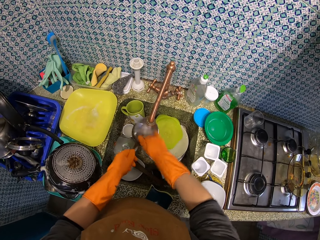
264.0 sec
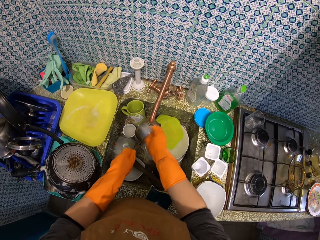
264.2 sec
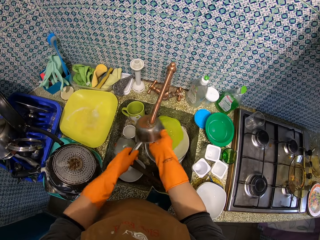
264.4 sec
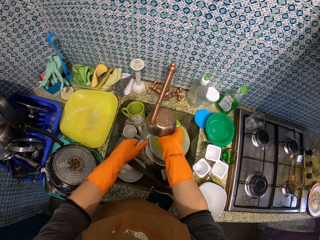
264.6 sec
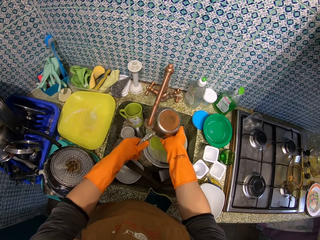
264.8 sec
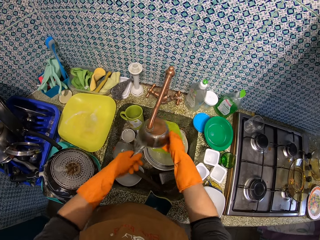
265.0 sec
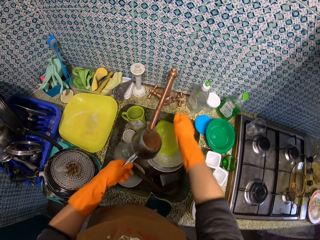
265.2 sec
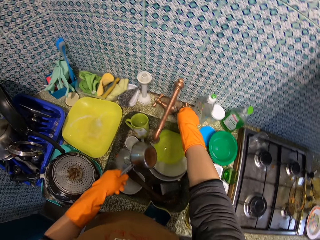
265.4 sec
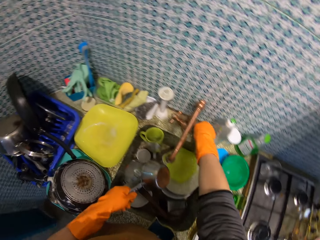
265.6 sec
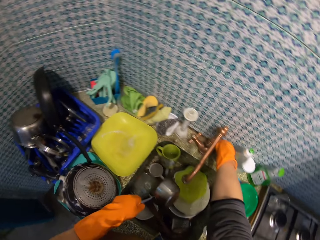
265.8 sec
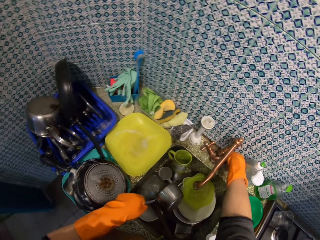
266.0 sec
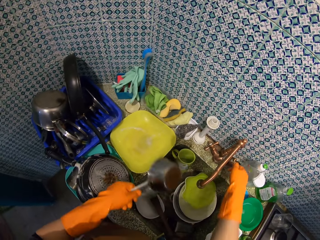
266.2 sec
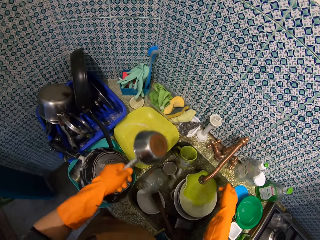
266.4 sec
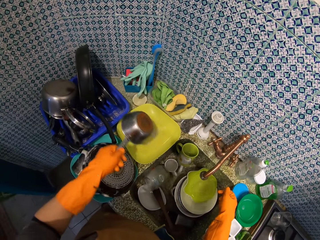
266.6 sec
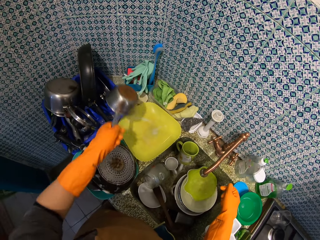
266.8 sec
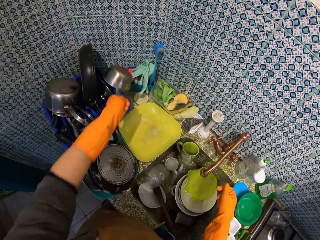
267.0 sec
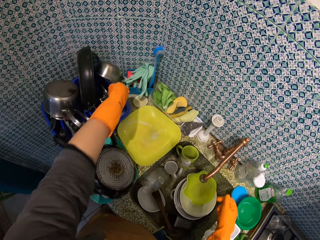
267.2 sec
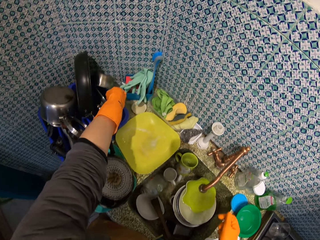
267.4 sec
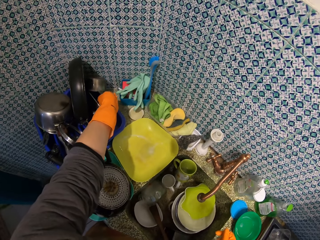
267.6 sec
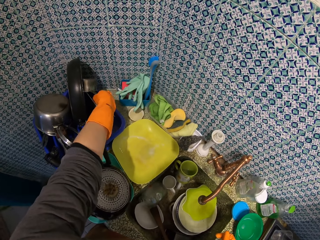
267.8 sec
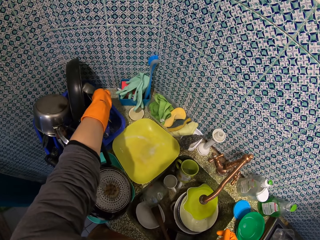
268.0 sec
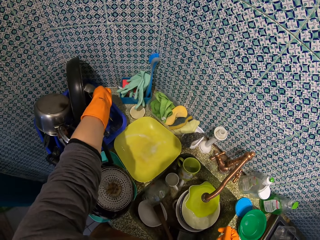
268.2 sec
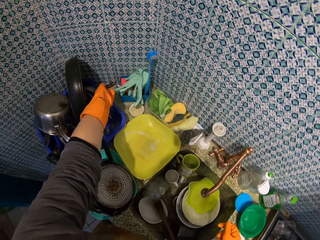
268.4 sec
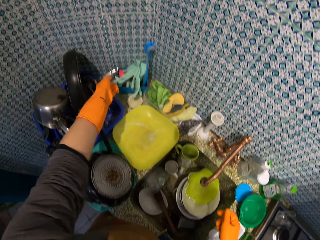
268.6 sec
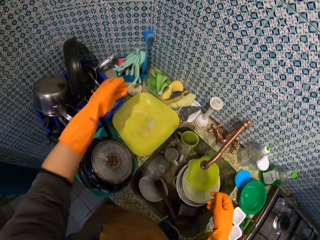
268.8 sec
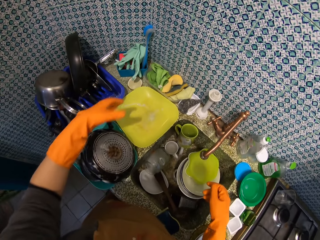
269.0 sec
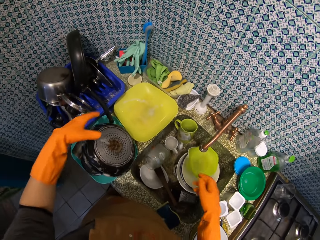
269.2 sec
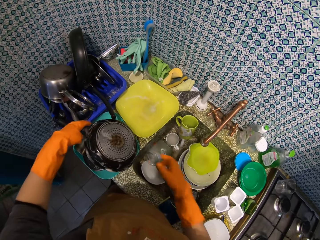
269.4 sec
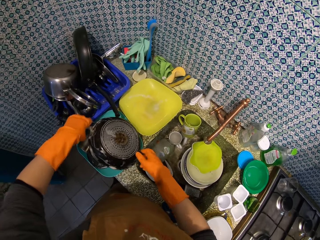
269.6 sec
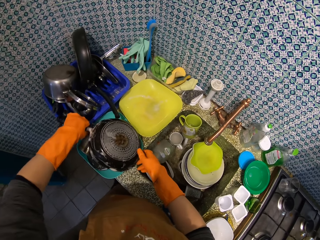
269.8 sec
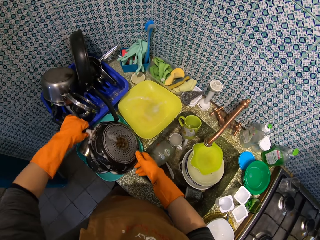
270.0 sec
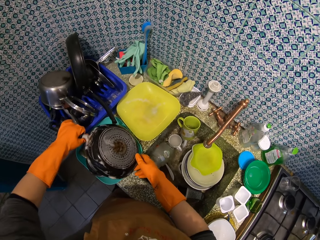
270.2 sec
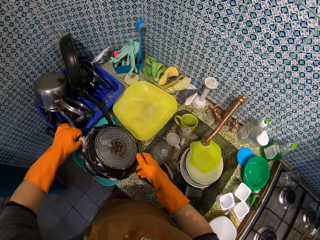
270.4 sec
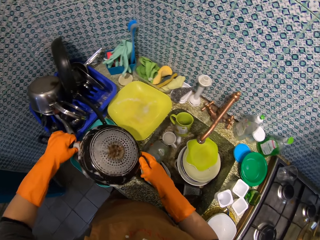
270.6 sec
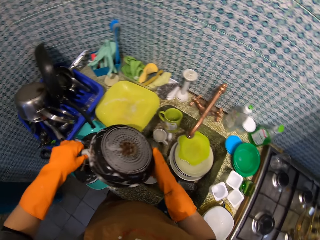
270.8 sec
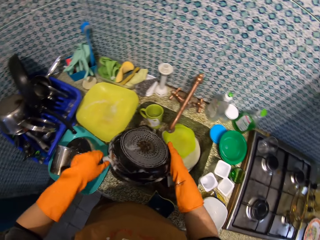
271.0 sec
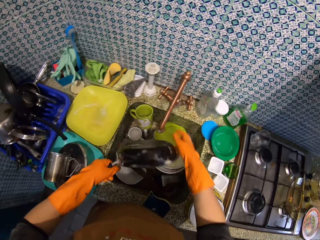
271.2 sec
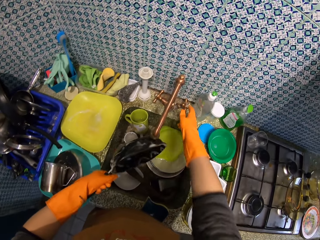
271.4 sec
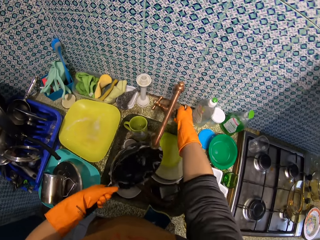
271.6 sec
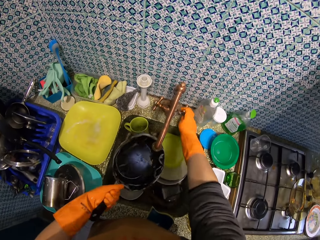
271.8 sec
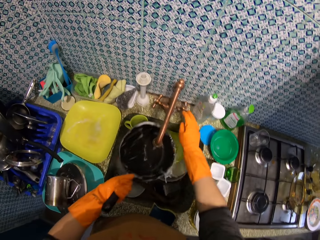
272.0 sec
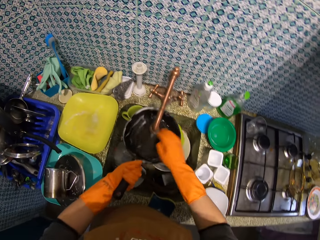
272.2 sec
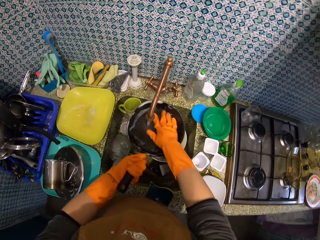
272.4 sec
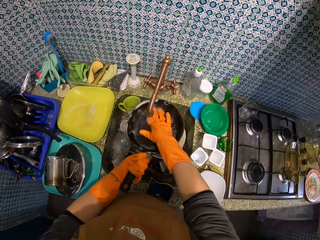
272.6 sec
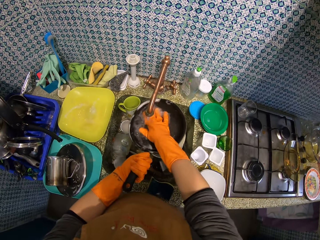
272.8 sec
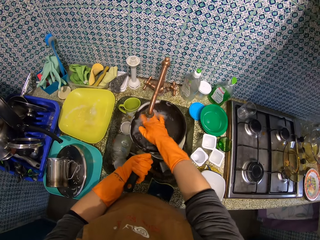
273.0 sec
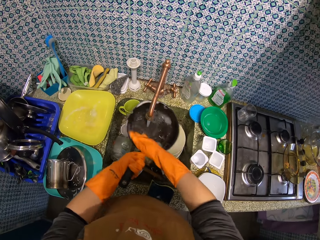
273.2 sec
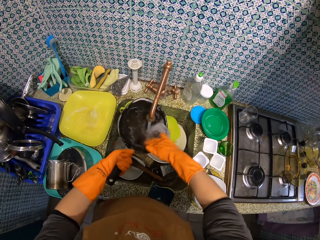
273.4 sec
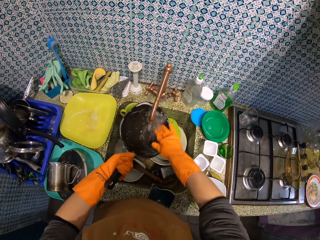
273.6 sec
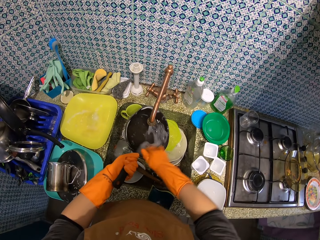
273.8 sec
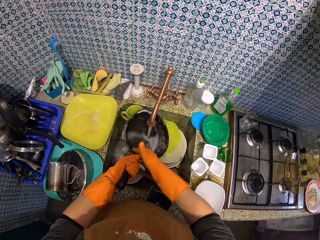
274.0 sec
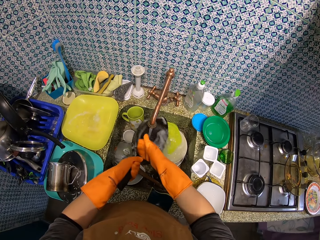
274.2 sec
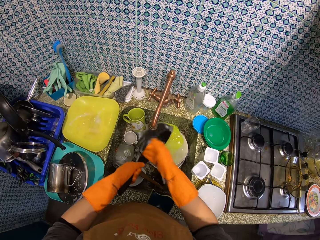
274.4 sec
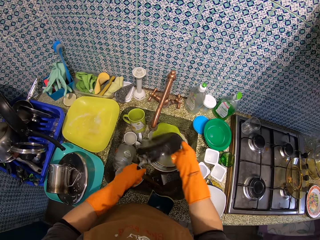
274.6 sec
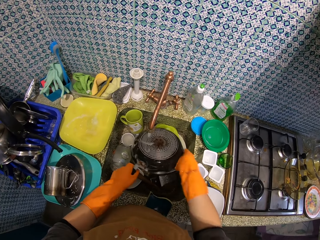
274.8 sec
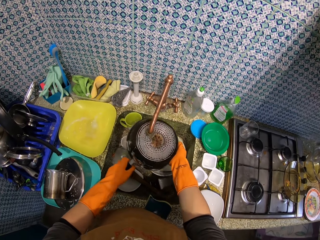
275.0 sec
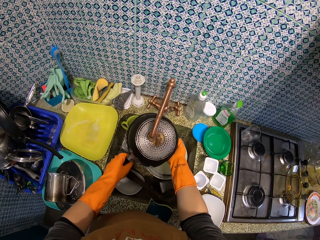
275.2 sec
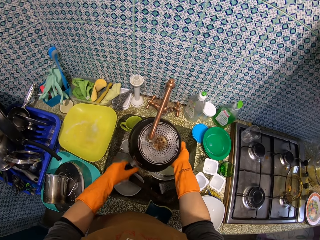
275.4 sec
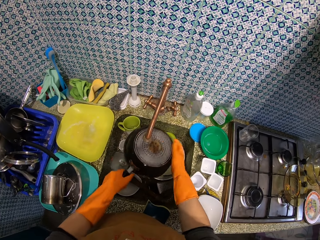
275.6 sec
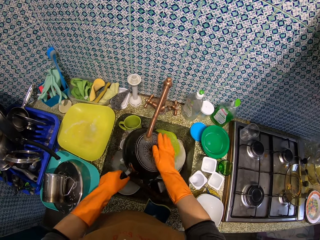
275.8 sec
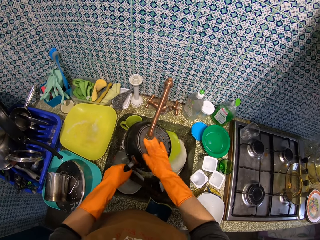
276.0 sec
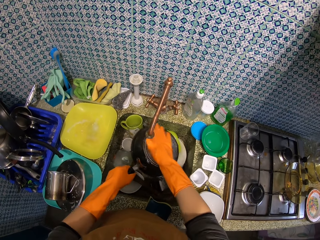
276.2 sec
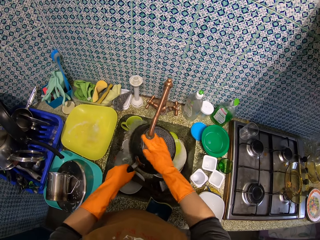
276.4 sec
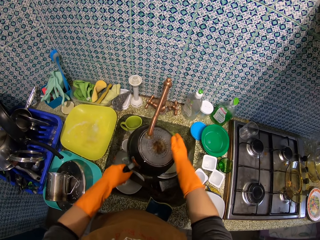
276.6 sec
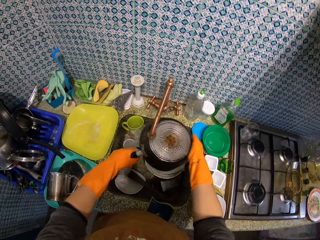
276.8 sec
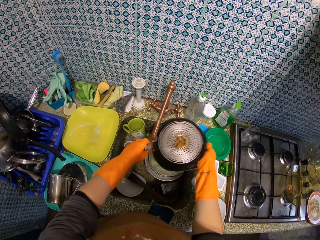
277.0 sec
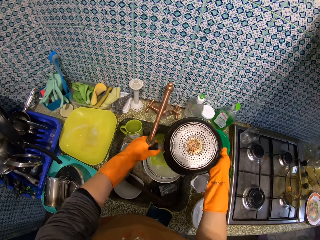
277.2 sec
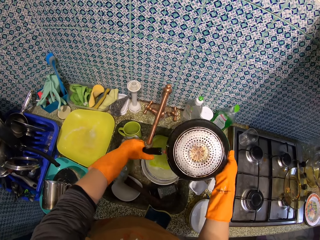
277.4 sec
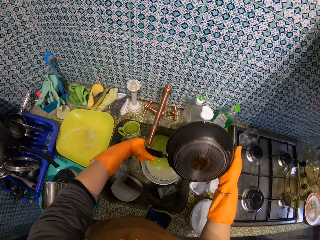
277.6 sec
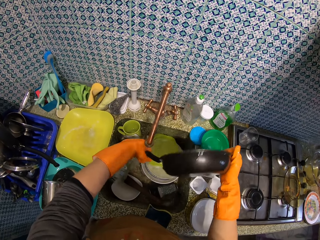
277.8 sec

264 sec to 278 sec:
The camera wearer turns off the tap. They put the saucepan on the utensils stand. They pick the frying pan from the platter. They turn on the tap. They rinse the frying pan.

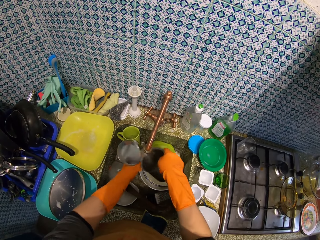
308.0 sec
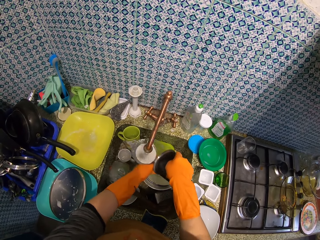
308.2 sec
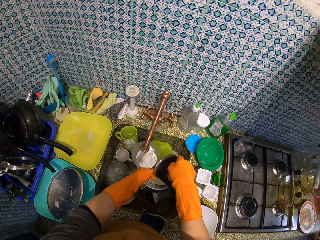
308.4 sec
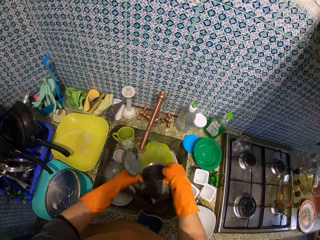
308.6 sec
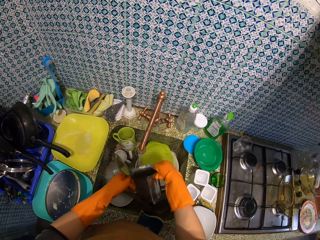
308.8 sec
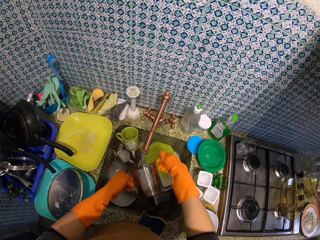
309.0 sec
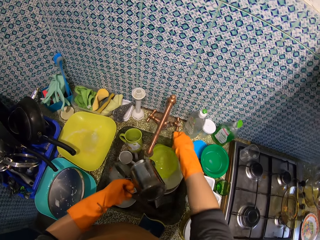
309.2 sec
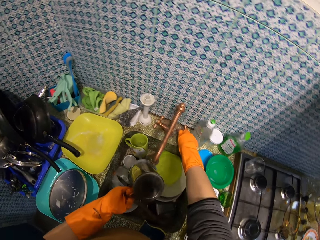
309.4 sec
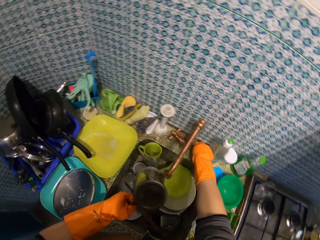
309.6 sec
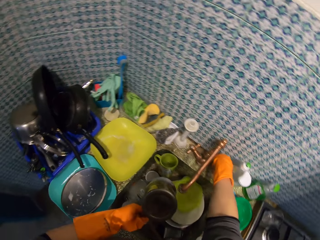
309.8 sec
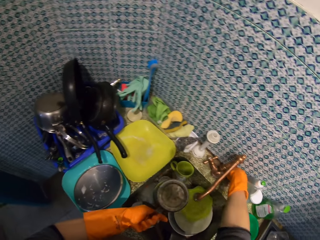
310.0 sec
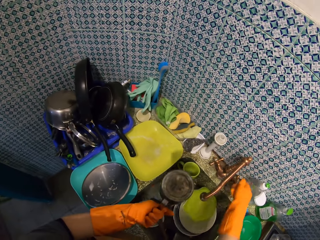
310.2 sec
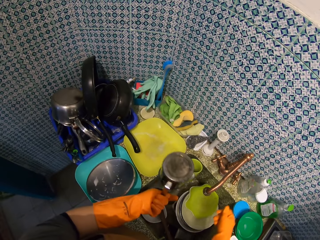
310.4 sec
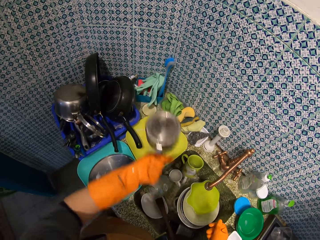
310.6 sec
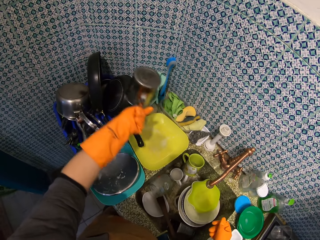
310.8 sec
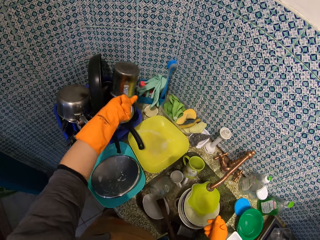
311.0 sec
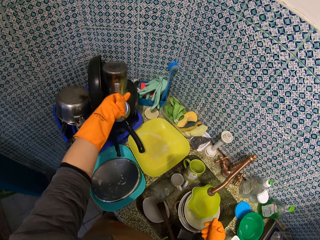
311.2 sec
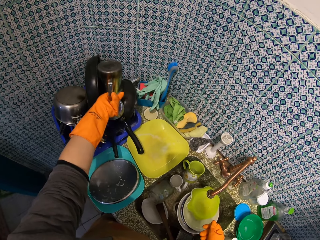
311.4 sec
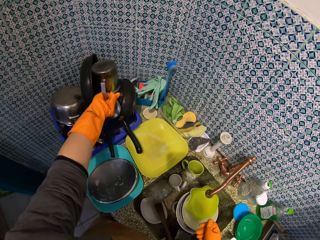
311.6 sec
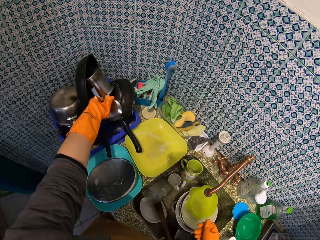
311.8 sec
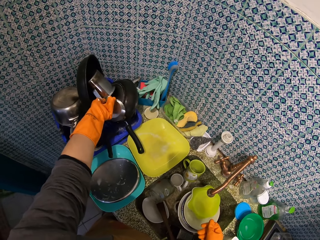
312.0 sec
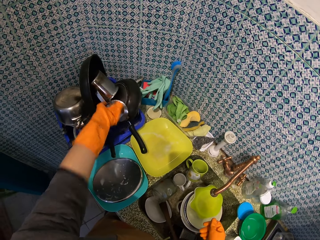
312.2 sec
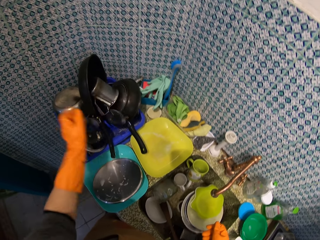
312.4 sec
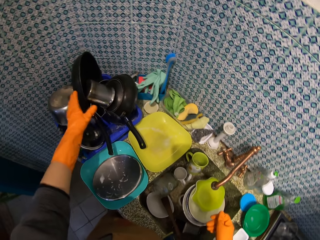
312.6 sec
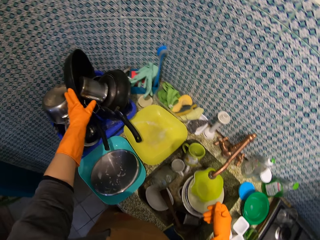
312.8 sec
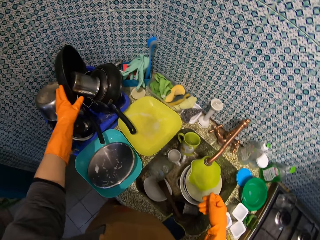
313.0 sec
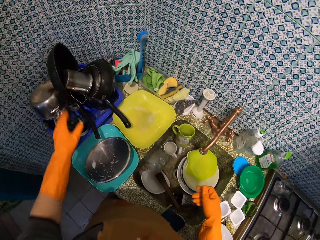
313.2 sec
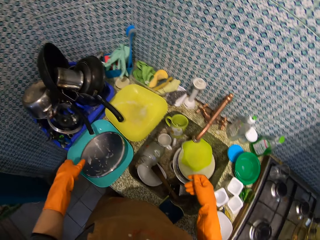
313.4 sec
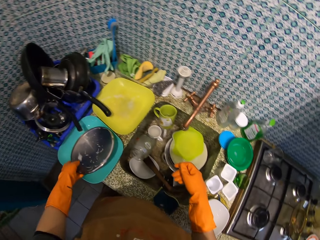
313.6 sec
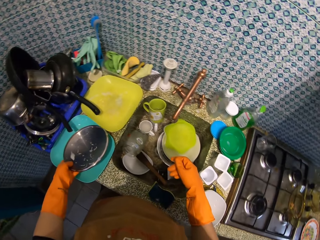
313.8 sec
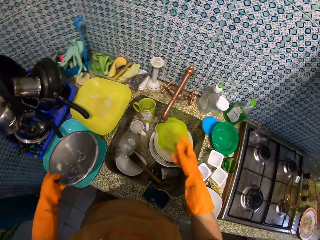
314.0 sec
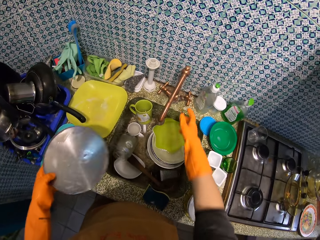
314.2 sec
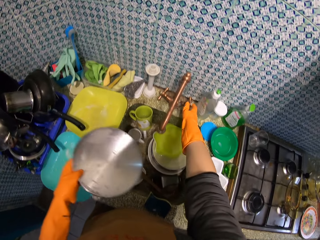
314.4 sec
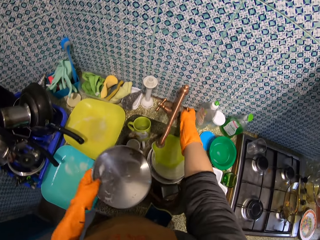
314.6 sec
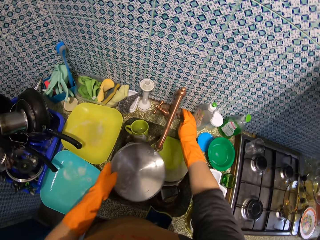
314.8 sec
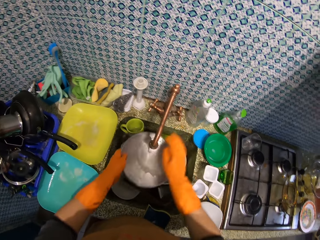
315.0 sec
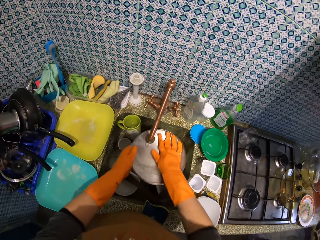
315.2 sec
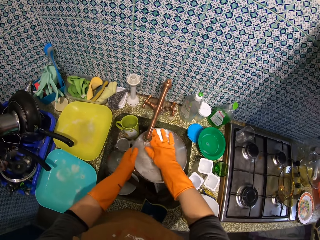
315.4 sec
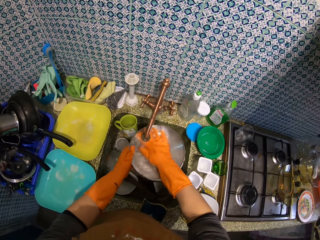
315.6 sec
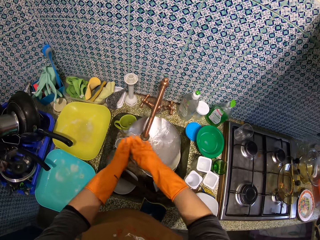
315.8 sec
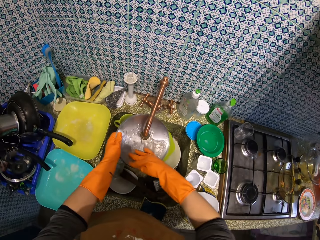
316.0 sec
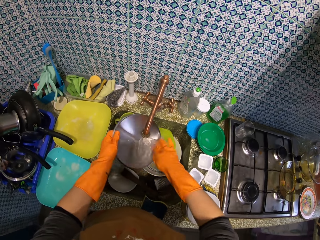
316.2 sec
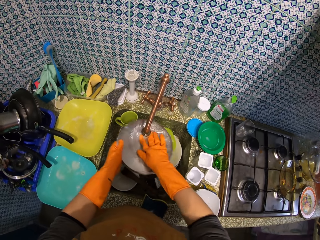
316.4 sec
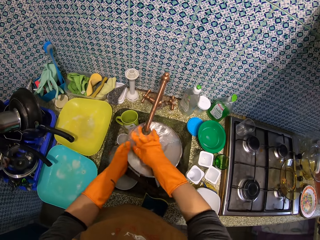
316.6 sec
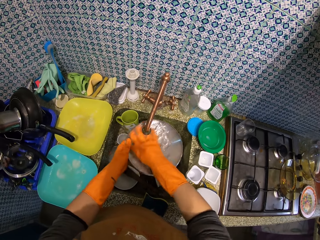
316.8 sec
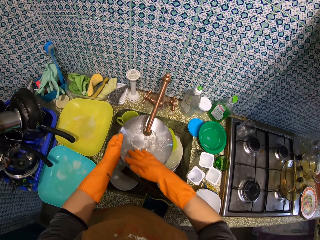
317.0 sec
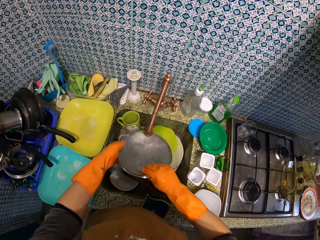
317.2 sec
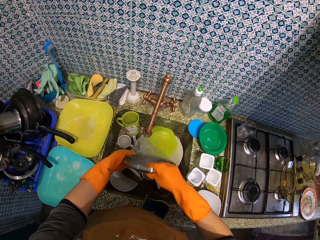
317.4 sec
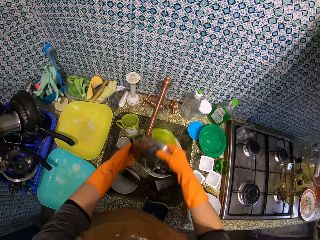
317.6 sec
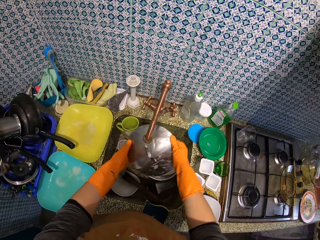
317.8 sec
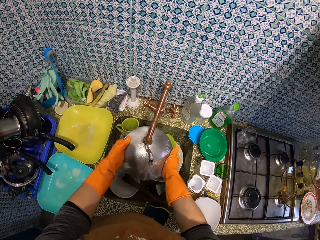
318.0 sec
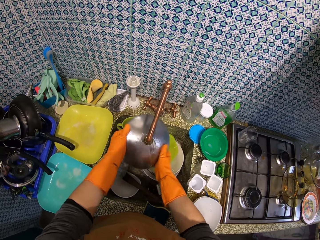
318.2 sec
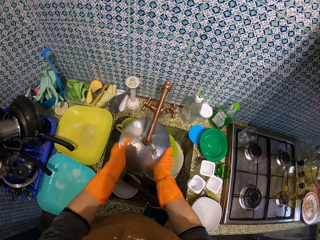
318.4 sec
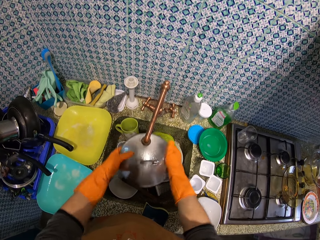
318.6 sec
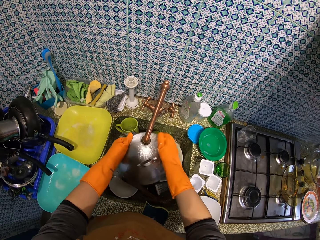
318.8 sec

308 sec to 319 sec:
The camera wearer closes the tap. They put the mug or cup in the basket. They pick up the dish cover on the tray. They open the tap. They wash the dish cover.
